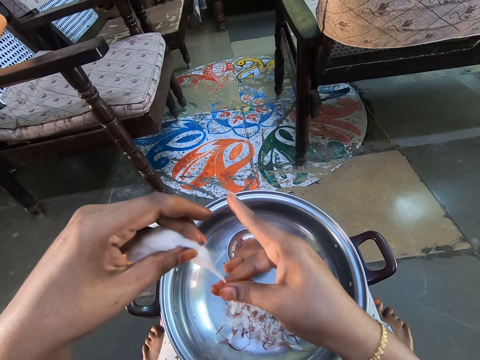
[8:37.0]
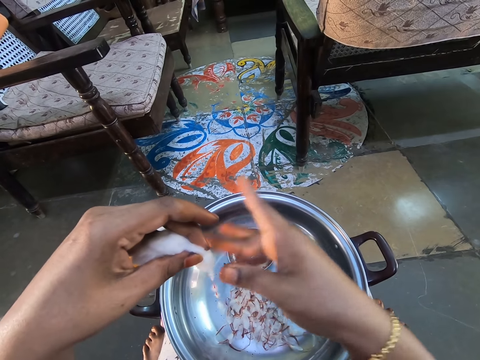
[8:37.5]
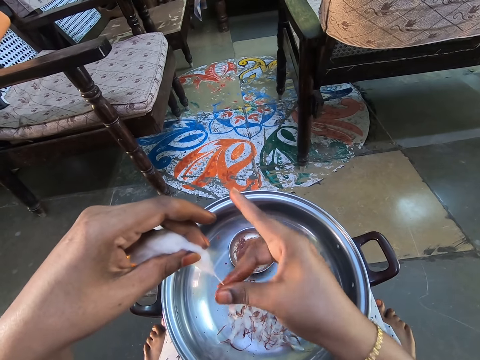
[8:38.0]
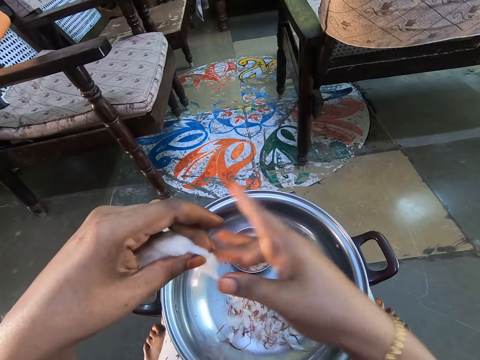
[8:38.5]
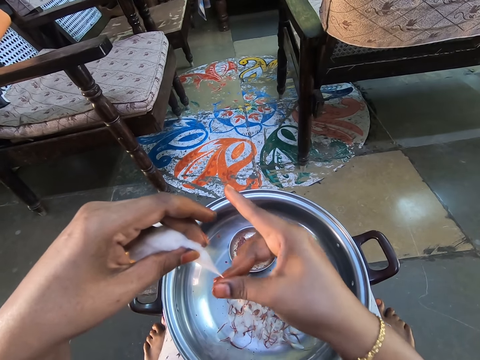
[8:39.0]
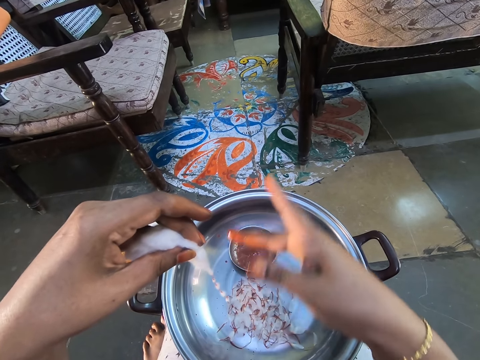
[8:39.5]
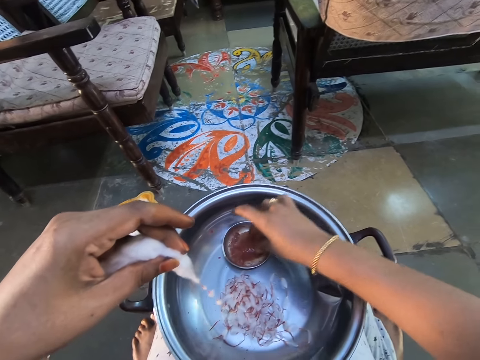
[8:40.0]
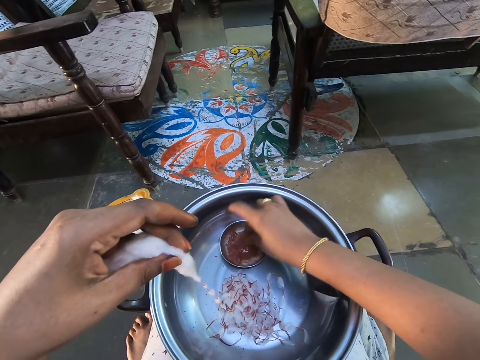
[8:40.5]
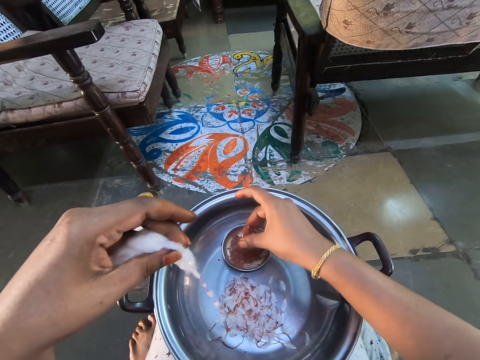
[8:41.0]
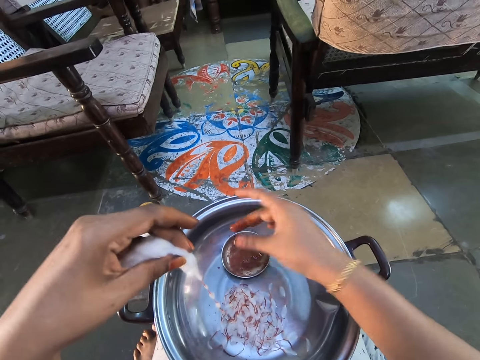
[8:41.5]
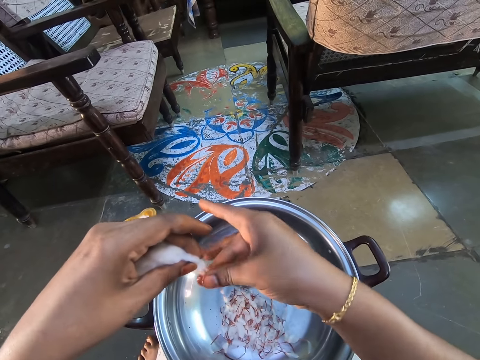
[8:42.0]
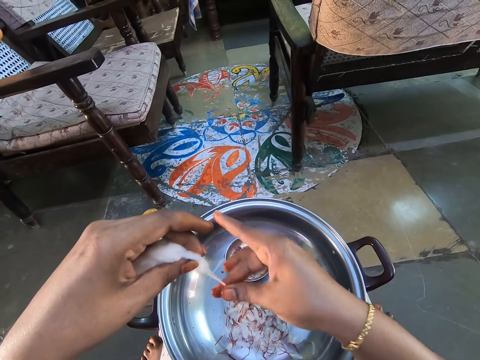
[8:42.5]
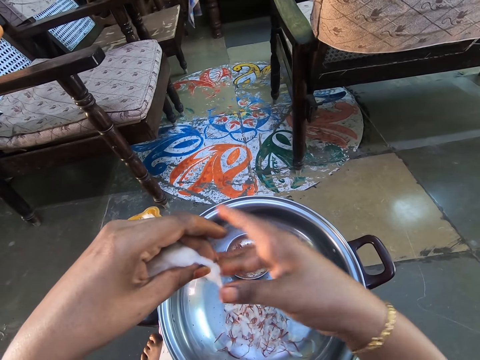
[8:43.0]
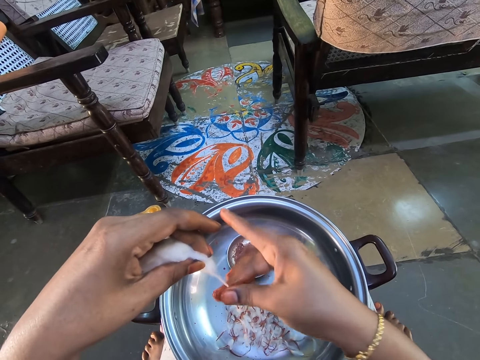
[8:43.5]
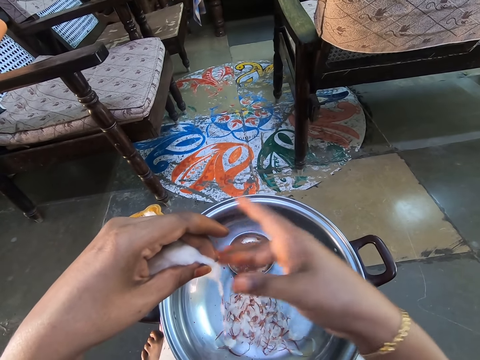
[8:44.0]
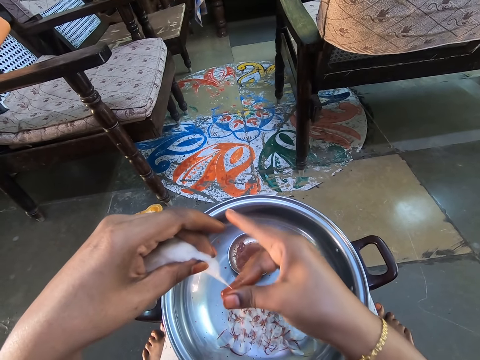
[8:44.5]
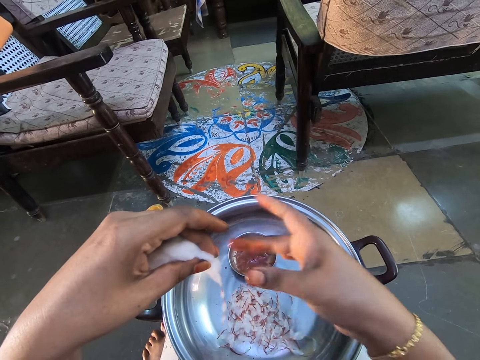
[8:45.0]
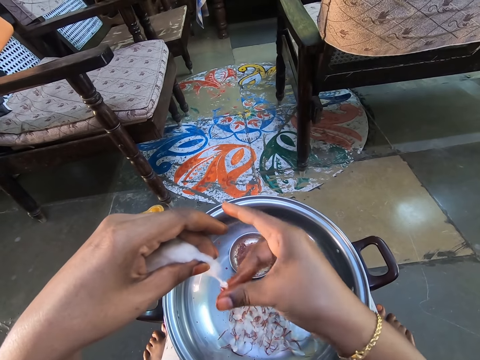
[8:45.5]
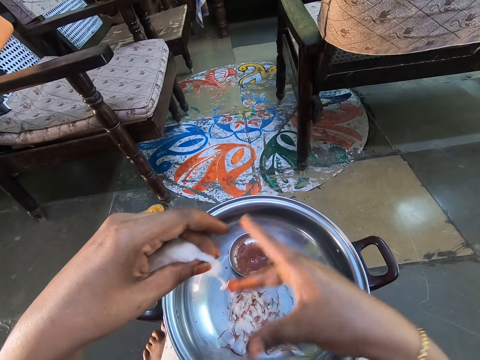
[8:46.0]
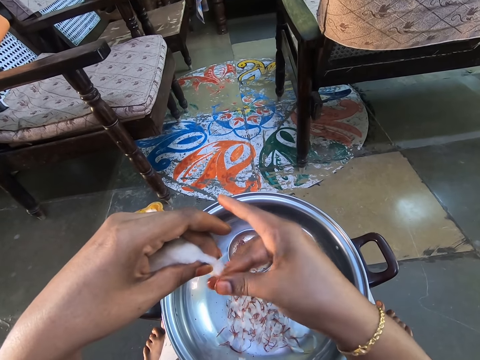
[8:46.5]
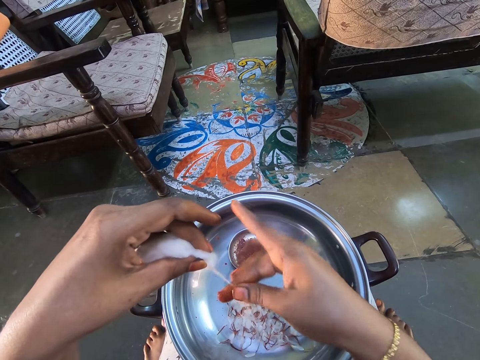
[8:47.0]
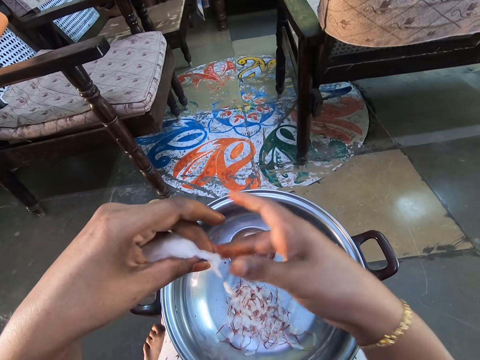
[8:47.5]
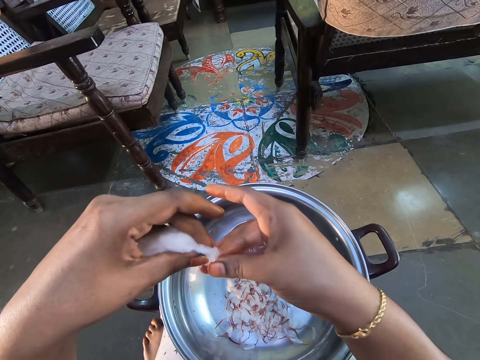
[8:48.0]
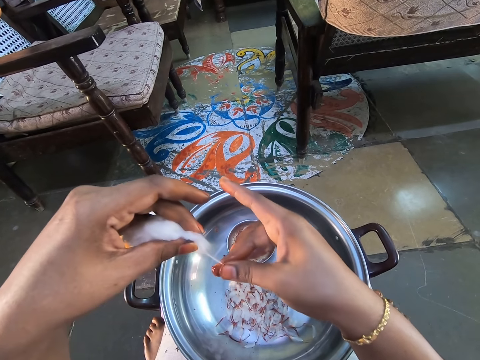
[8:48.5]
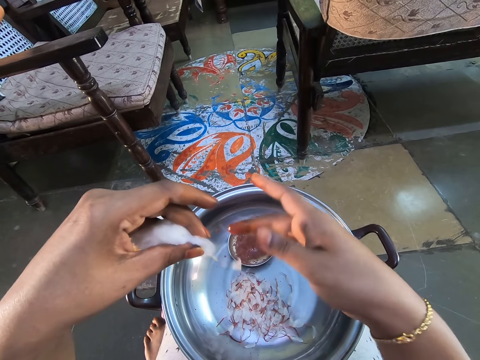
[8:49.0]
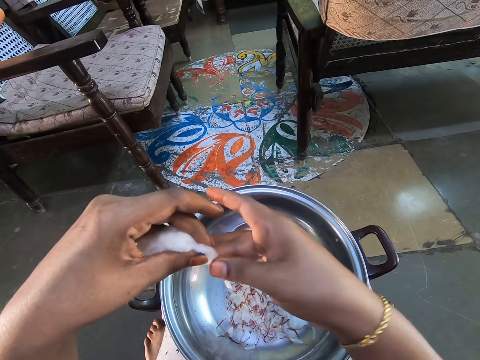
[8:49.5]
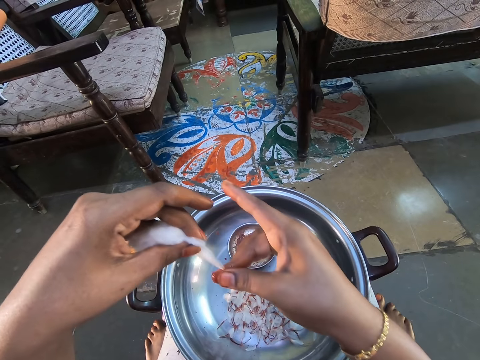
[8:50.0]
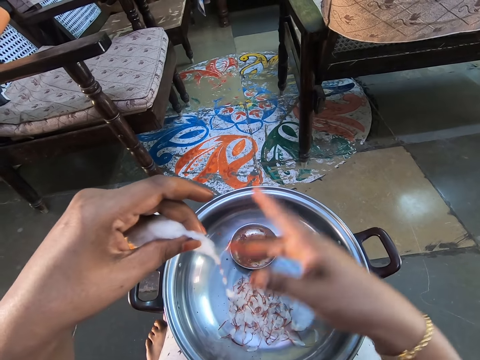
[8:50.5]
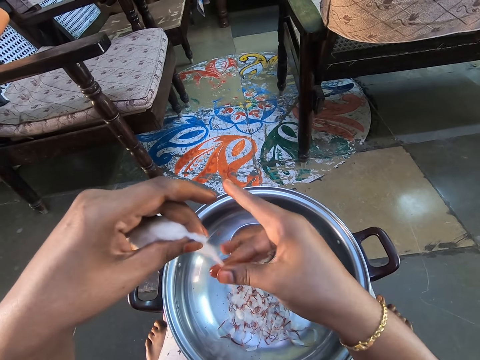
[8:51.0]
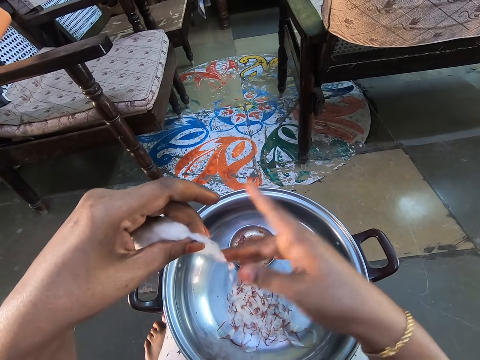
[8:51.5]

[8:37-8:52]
The camera wearer dips fingers in the solution. They scoop something on the plate. They stain the brown solution on the cotton wool.

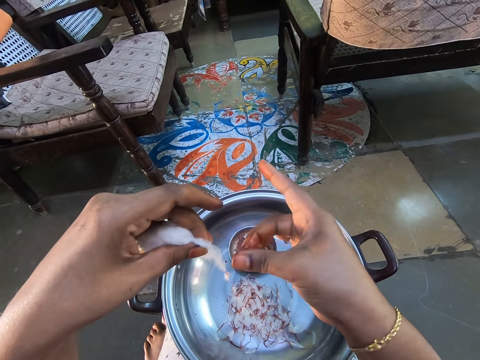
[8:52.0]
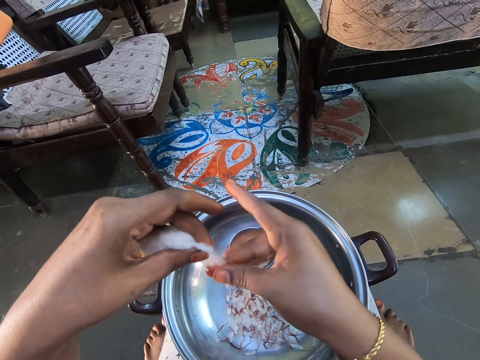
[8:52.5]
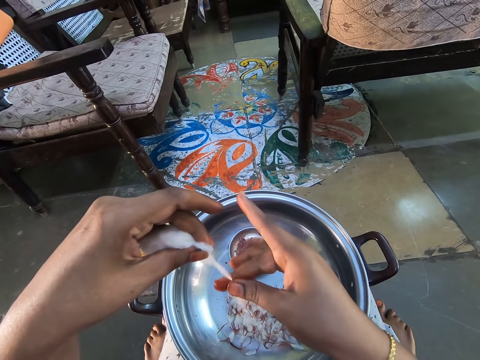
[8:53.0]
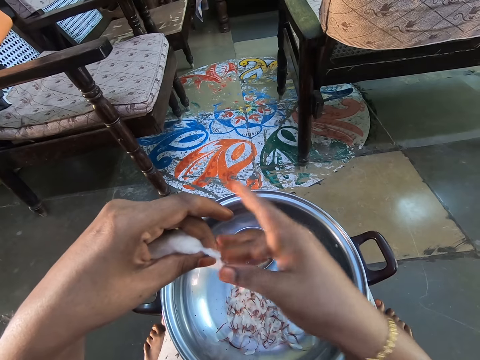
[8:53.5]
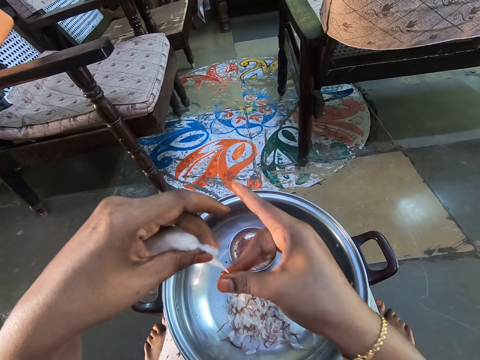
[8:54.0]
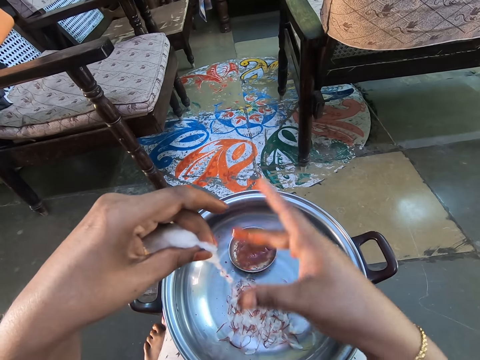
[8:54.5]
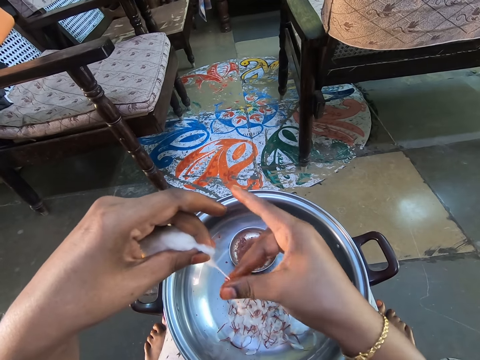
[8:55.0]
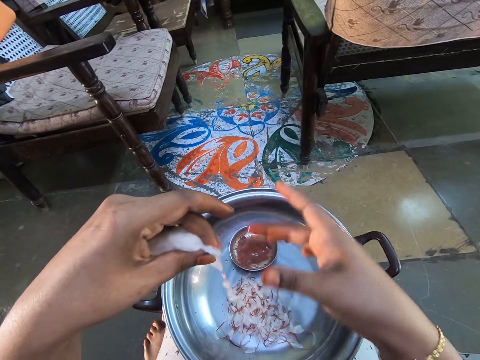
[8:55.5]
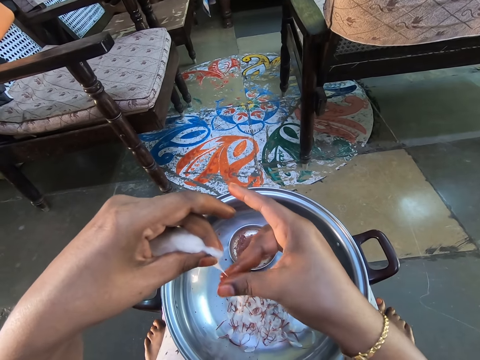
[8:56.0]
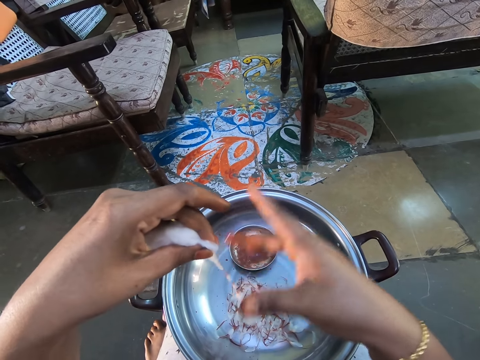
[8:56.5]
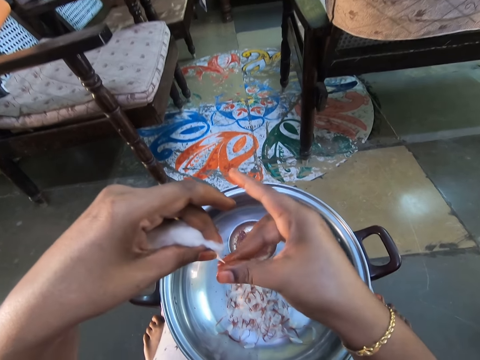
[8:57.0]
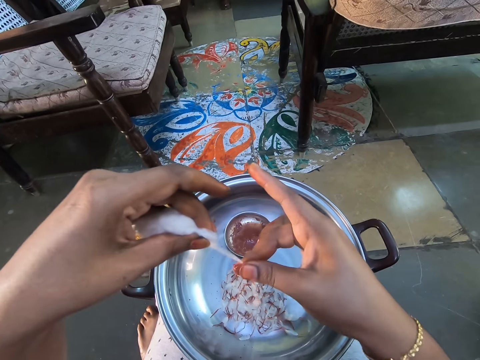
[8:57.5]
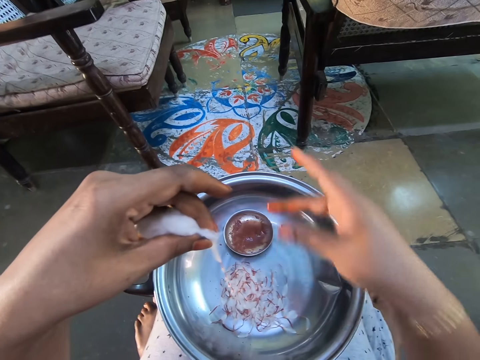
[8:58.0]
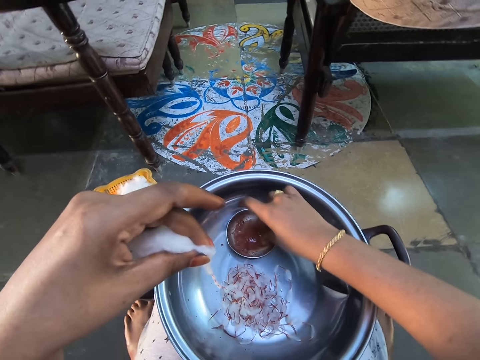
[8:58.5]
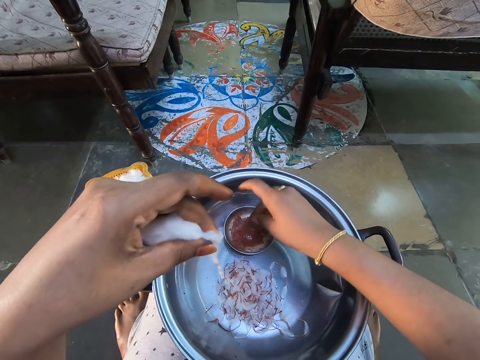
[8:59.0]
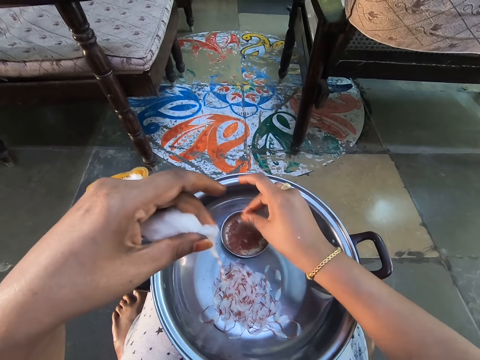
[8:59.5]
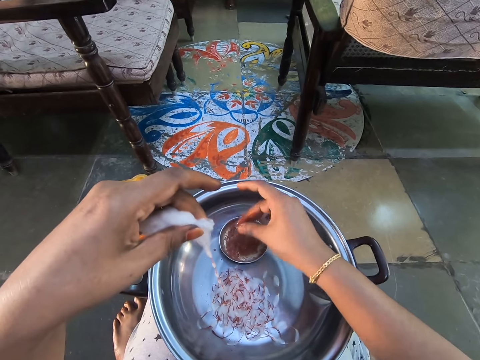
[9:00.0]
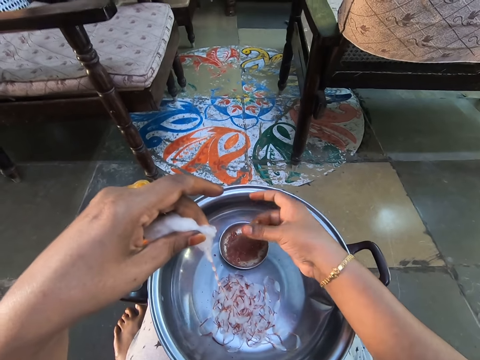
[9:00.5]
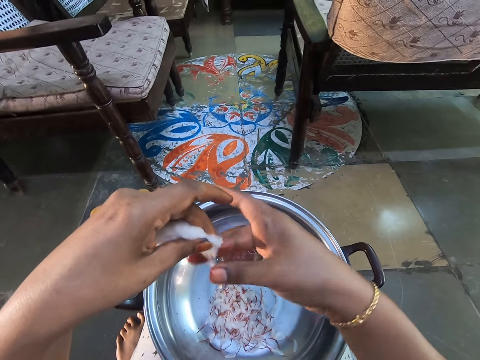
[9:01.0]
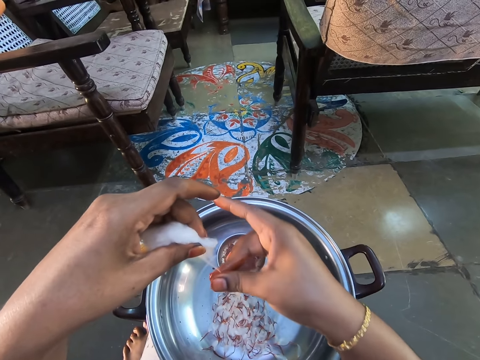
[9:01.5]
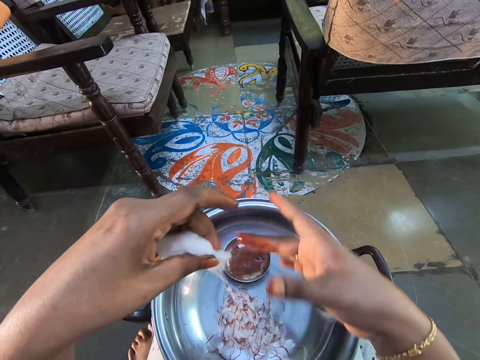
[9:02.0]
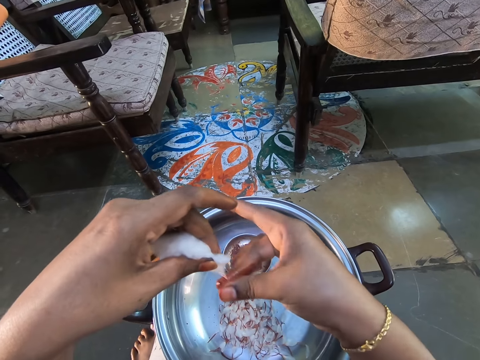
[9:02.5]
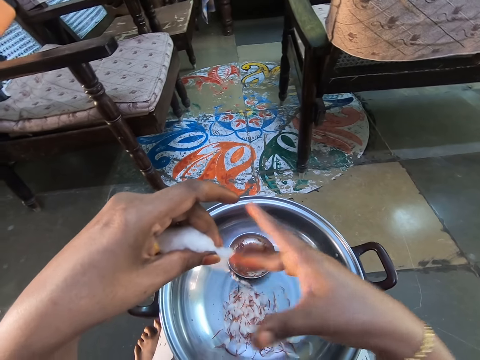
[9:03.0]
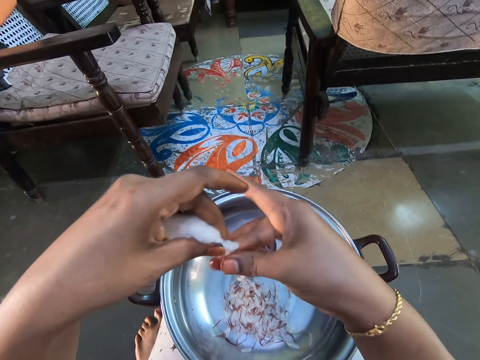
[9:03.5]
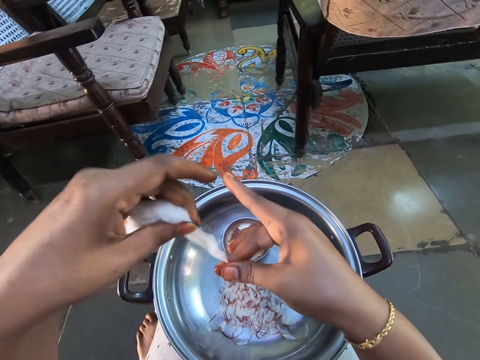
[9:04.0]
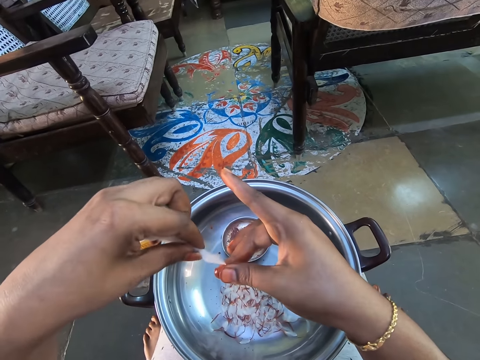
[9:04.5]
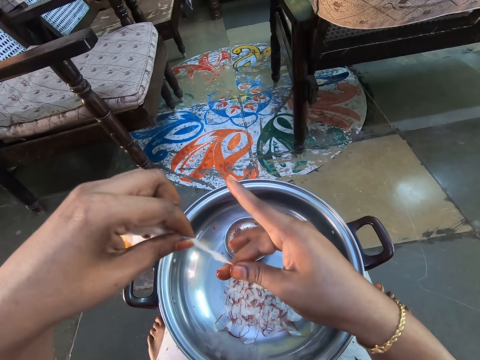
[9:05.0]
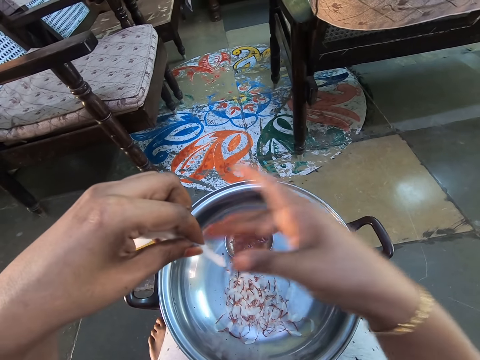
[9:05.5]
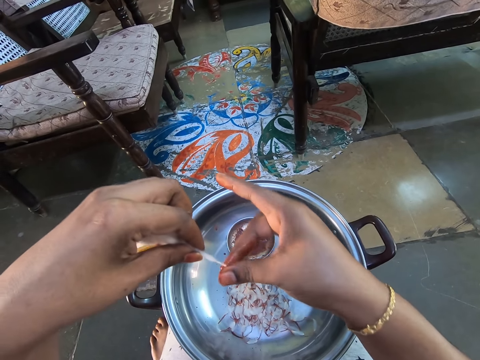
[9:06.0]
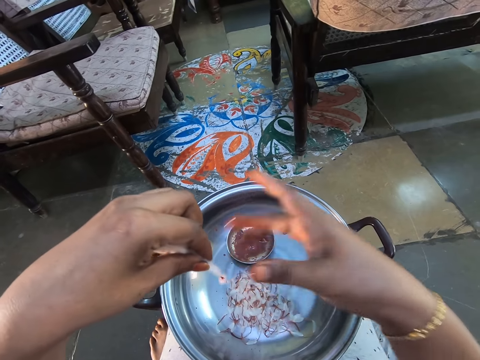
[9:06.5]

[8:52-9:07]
The camera wearer scoops something on the plate. They dip fingers in the solution. They stain the brown solution on the cotton wool.
